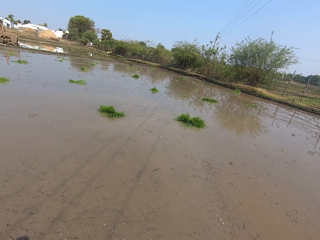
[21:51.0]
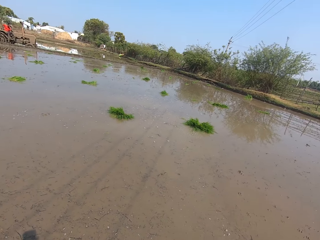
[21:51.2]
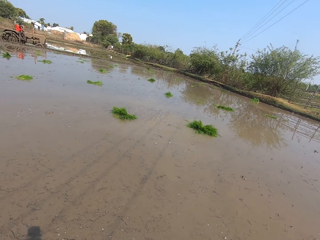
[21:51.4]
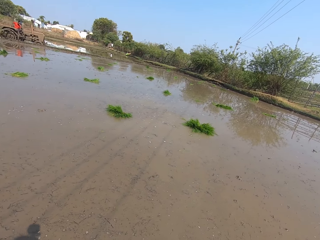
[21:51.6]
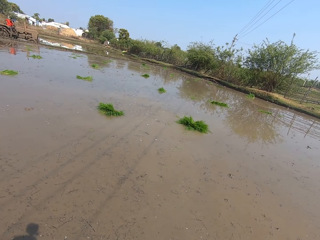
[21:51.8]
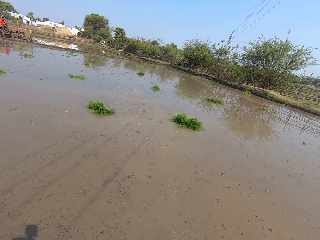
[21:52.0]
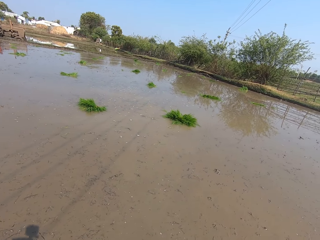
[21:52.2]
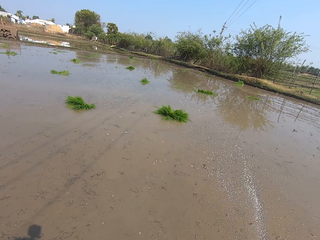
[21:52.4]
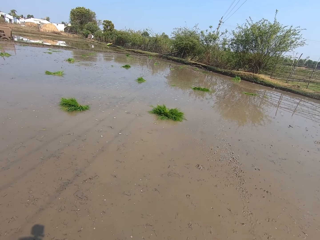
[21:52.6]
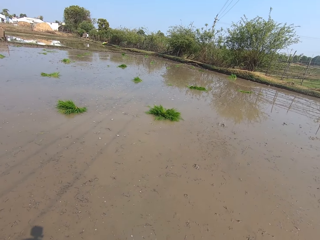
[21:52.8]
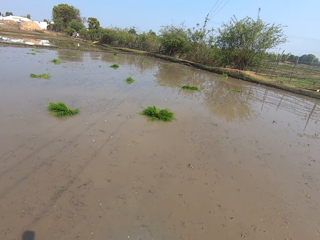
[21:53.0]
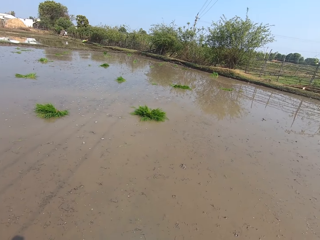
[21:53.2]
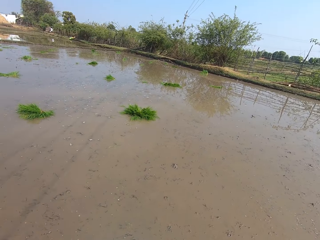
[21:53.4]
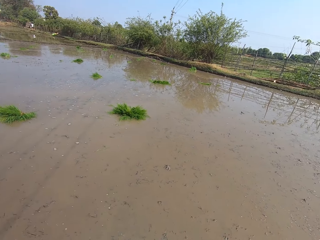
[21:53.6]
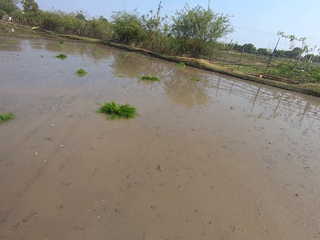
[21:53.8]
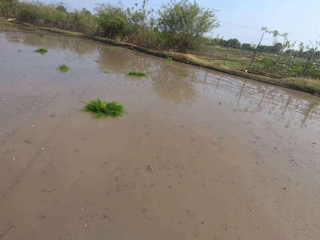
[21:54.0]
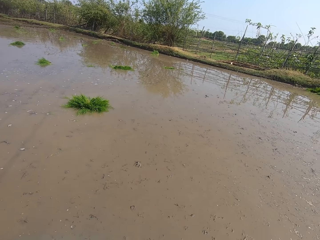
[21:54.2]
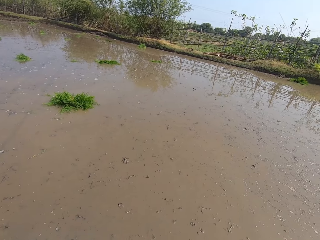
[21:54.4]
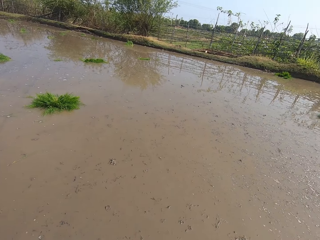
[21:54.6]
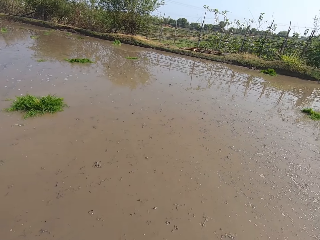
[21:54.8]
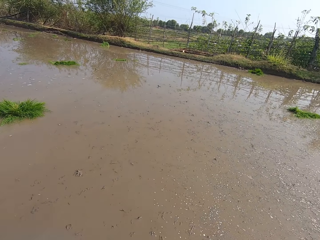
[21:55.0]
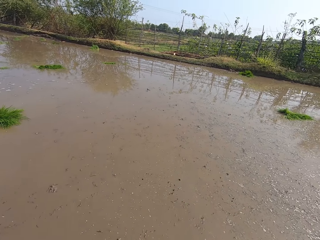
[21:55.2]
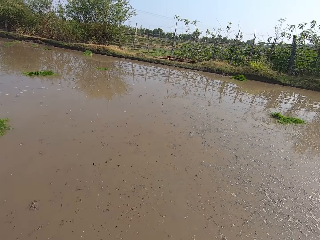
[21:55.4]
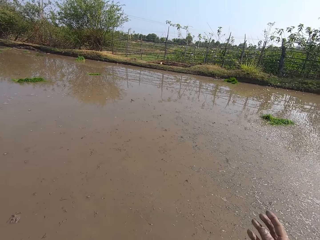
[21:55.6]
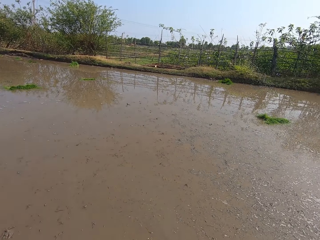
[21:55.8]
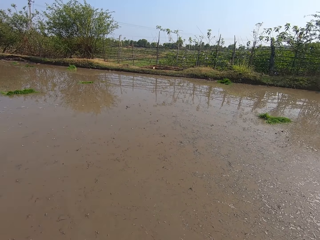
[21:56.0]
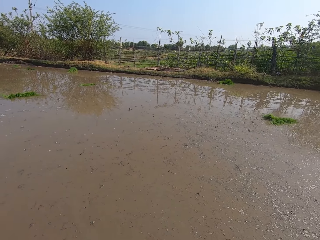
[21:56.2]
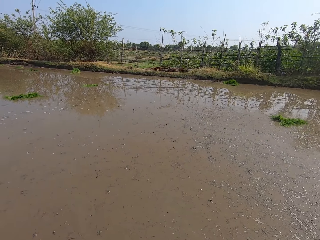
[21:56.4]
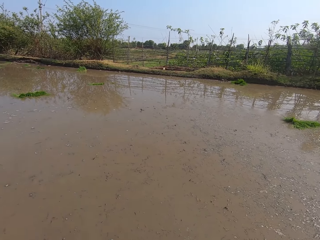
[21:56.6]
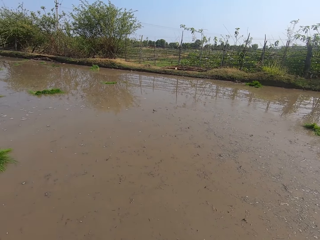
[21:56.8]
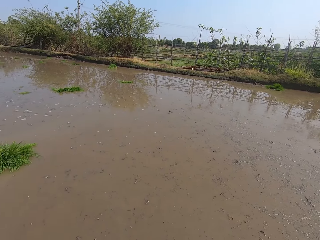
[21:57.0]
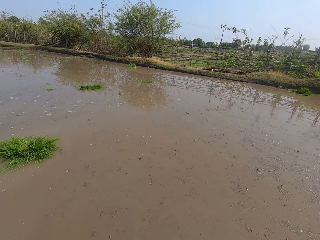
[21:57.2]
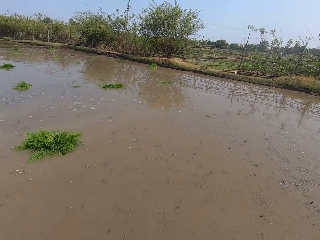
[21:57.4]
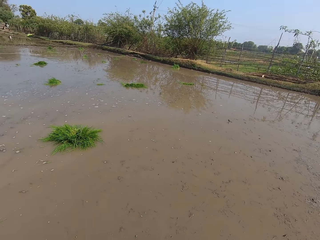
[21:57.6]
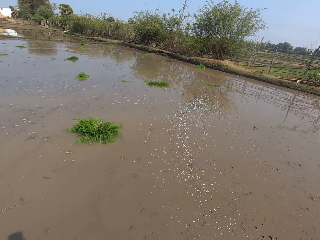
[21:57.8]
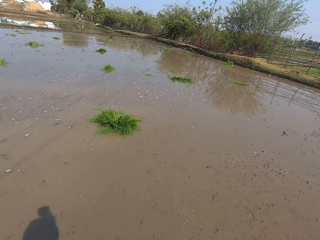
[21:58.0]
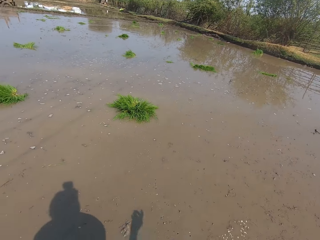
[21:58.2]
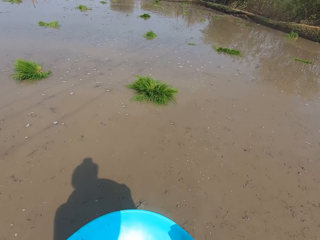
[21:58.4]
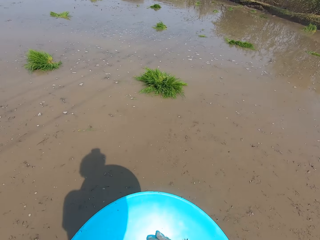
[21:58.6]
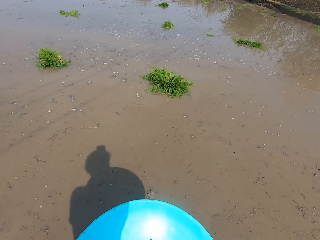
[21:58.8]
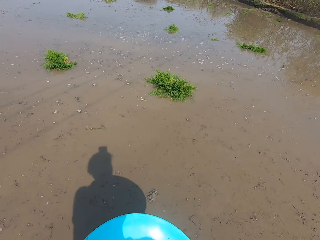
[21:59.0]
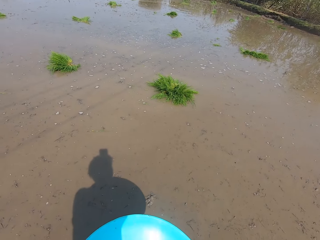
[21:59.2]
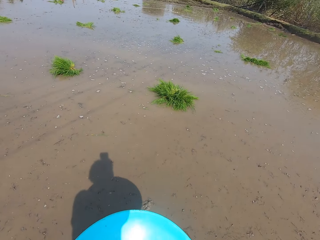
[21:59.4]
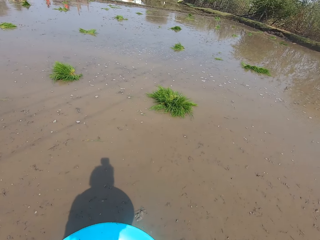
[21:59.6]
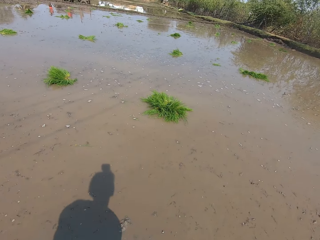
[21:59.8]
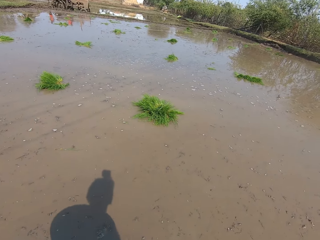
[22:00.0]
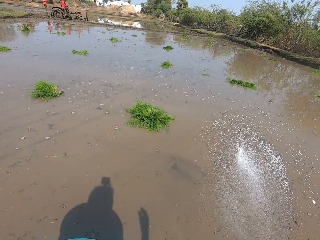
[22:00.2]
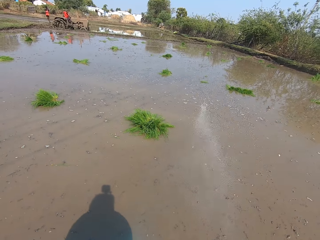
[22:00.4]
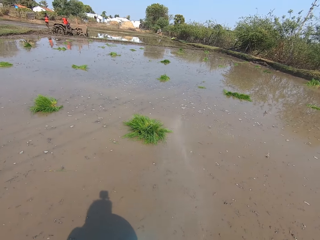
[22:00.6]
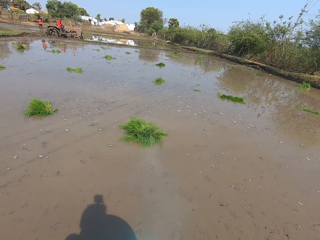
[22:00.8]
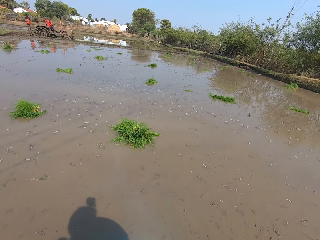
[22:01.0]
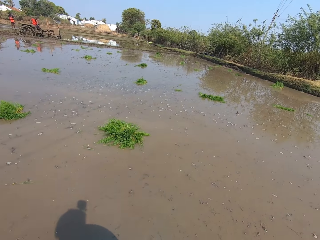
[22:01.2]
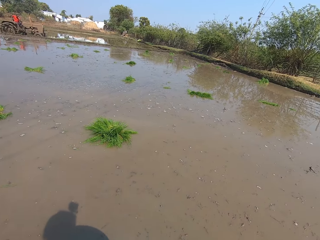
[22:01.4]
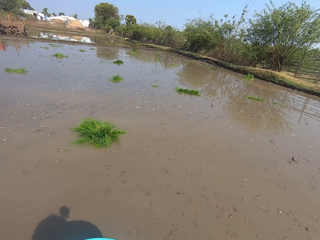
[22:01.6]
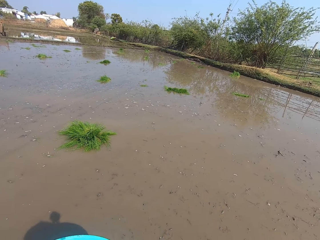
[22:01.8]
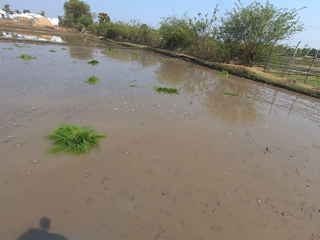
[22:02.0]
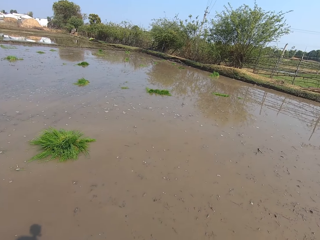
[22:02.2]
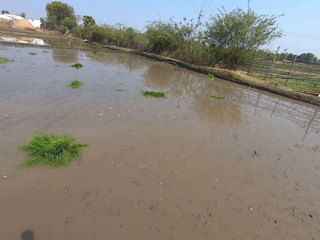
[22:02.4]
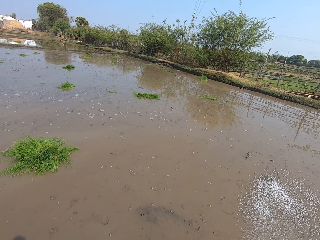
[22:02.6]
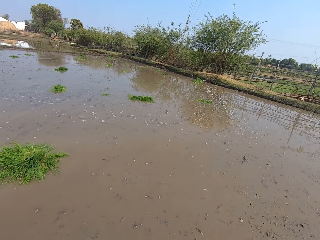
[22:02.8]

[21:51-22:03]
The camera wearer looks around. They throw something to the water. They look around. They throw something to the water.

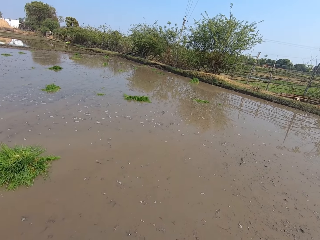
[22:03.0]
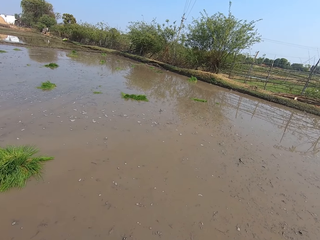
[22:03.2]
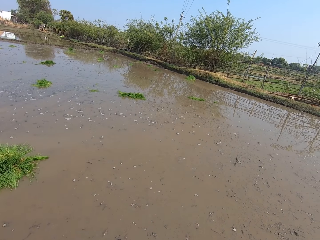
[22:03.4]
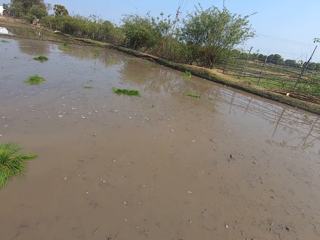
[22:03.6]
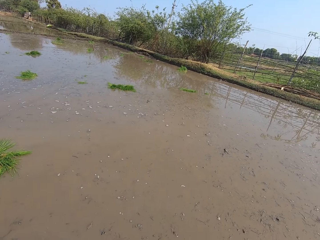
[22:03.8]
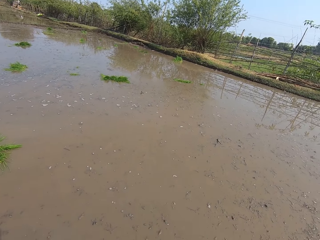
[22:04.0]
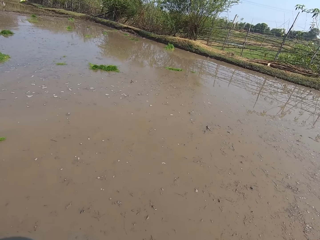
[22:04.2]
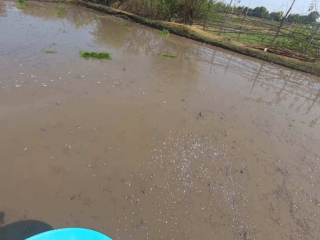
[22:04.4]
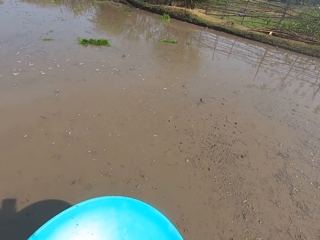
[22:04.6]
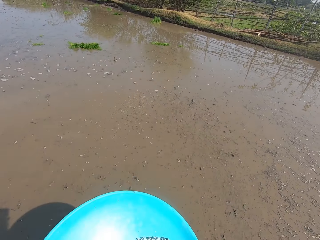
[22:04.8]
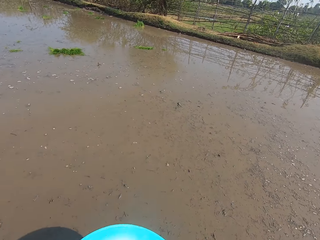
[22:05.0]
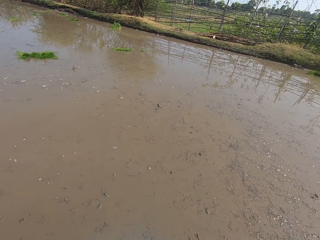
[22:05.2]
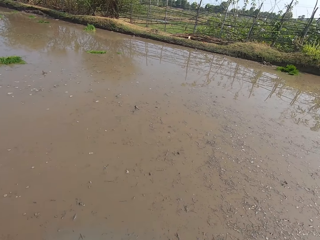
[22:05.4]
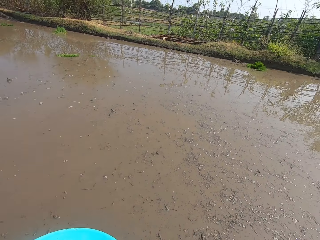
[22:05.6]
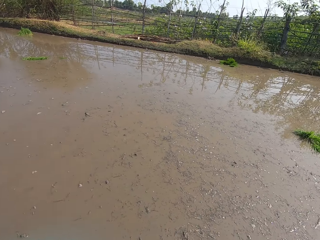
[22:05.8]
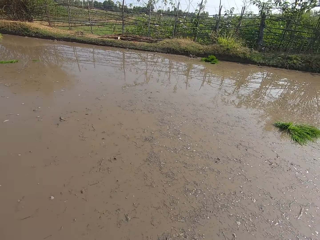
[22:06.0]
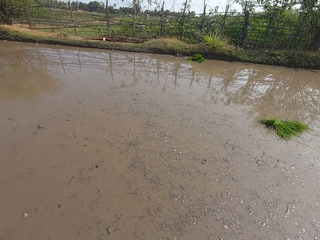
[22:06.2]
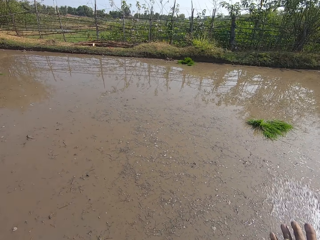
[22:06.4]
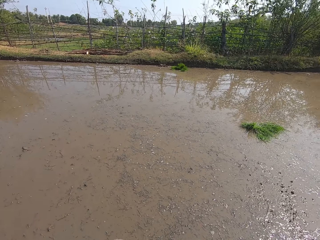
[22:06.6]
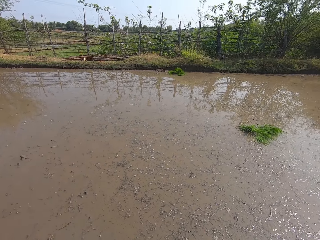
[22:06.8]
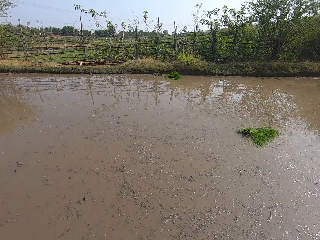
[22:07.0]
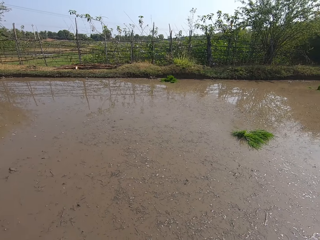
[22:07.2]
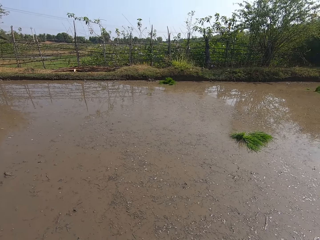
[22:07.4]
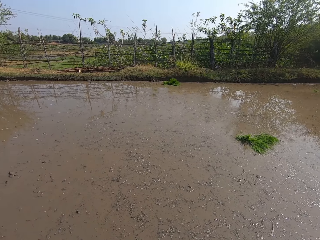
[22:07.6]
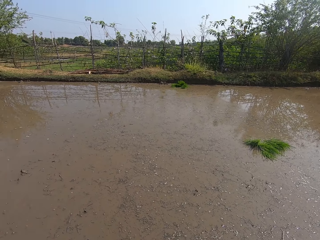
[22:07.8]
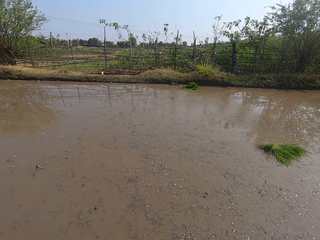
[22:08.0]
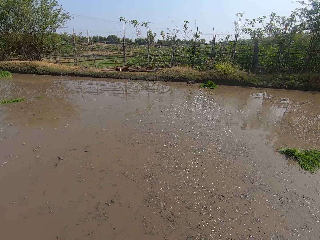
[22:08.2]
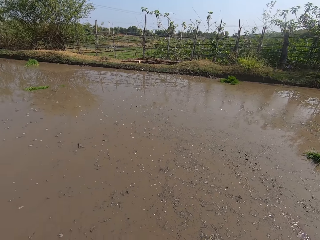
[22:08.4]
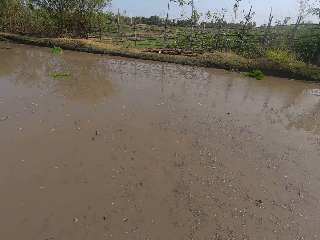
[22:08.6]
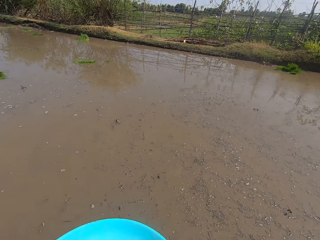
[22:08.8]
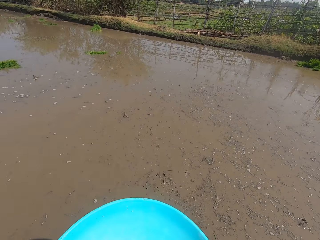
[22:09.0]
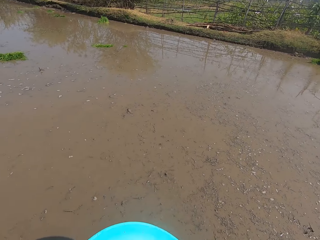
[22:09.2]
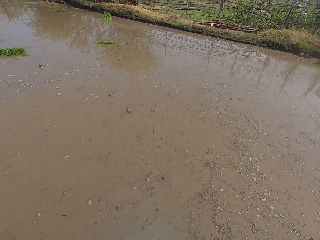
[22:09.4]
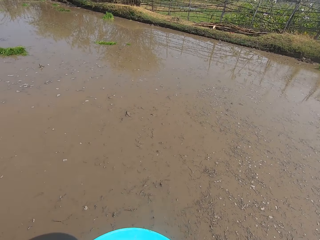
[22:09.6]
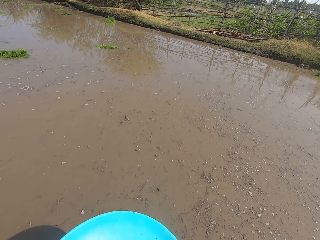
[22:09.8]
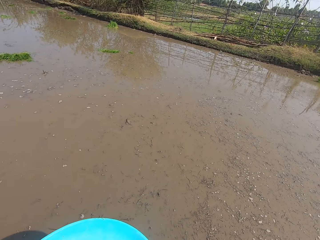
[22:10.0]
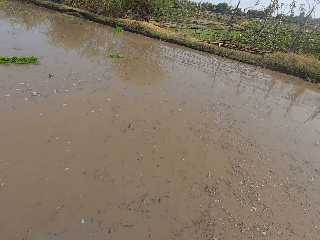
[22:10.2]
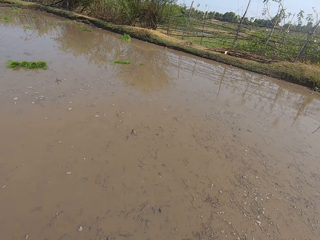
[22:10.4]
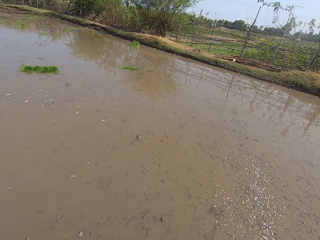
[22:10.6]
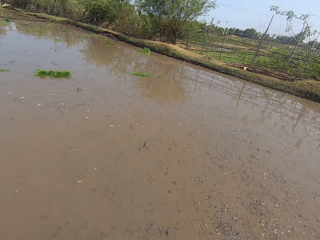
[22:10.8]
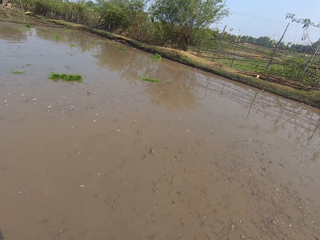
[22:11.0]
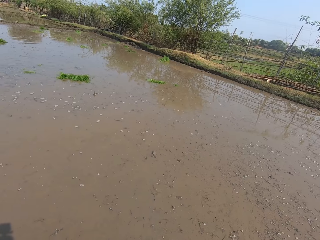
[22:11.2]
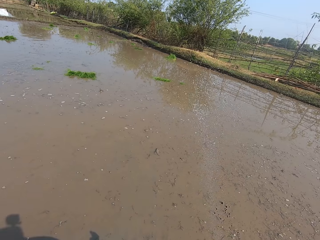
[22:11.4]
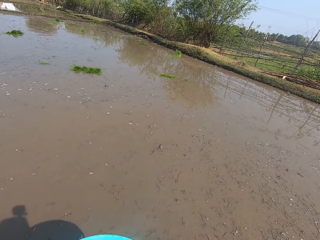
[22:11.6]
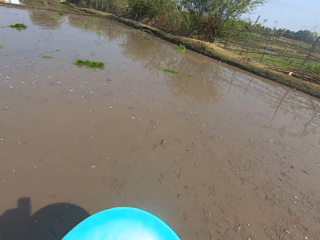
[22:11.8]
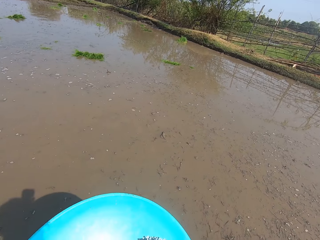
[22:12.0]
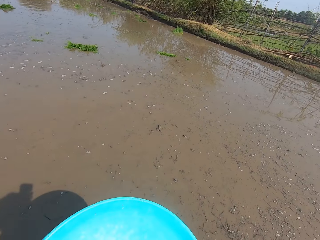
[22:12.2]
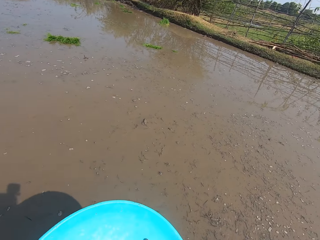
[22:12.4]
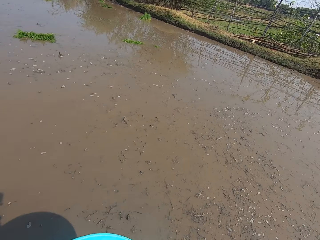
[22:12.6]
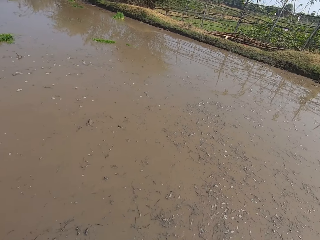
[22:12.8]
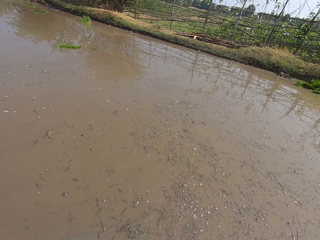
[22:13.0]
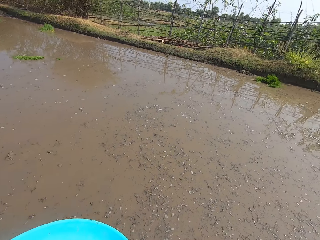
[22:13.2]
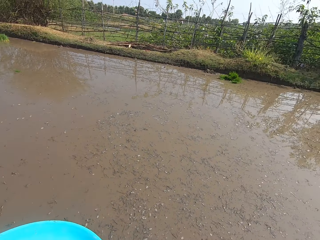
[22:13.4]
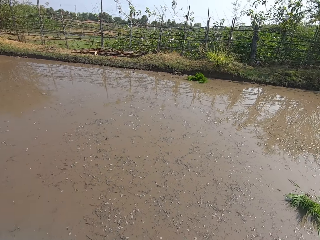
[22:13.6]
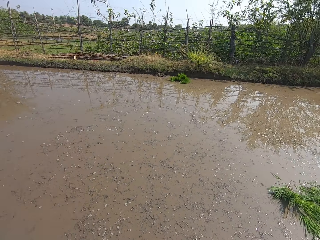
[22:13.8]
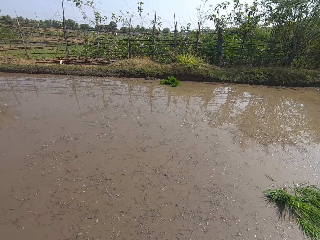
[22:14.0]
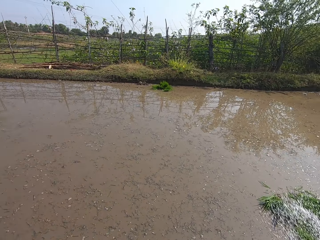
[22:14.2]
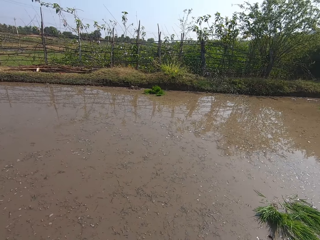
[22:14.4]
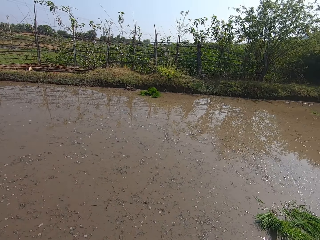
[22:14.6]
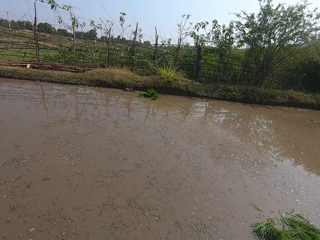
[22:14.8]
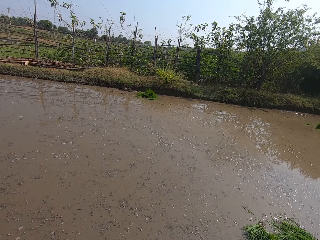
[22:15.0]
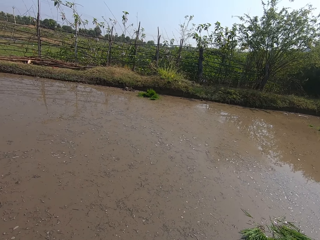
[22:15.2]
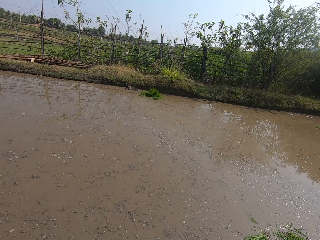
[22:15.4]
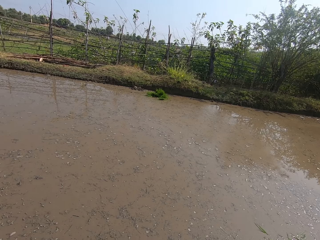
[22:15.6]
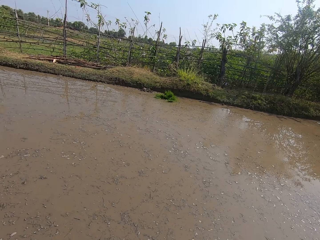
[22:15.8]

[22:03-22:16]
The camera wearer looks around. They throw something to the water. They look around.
